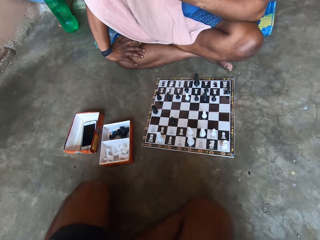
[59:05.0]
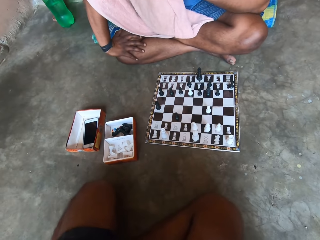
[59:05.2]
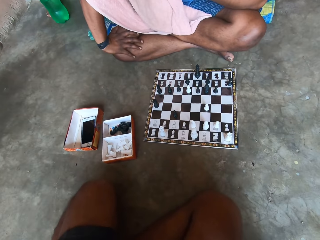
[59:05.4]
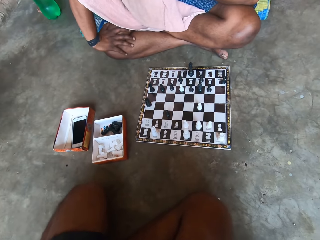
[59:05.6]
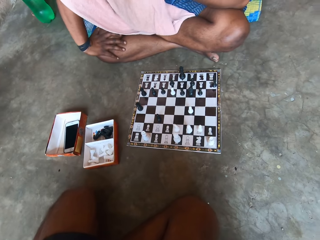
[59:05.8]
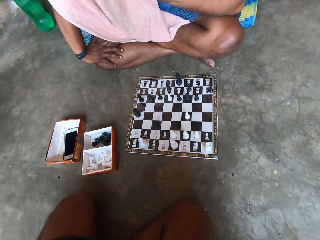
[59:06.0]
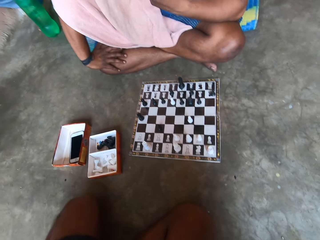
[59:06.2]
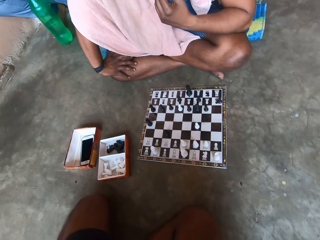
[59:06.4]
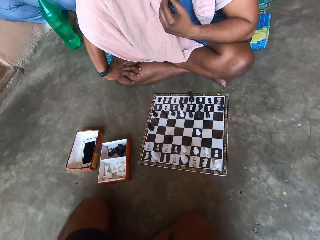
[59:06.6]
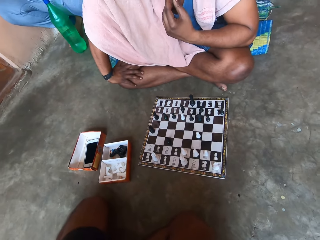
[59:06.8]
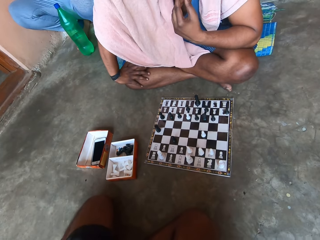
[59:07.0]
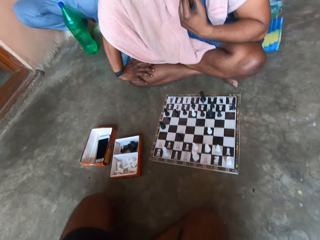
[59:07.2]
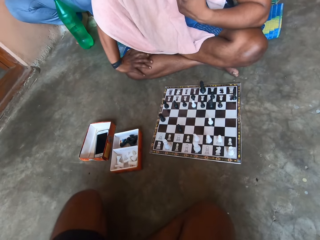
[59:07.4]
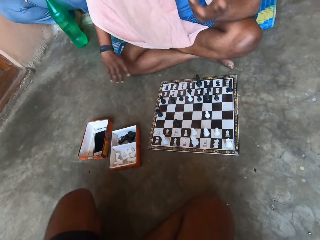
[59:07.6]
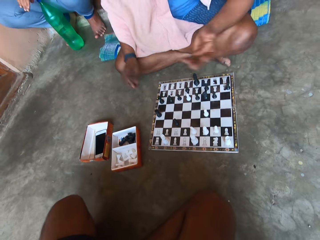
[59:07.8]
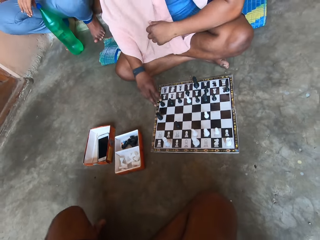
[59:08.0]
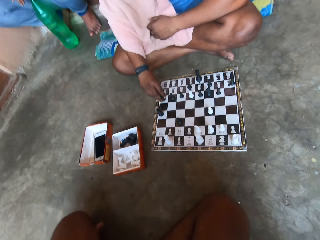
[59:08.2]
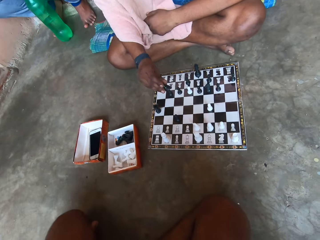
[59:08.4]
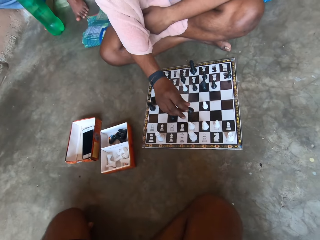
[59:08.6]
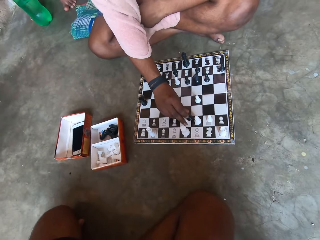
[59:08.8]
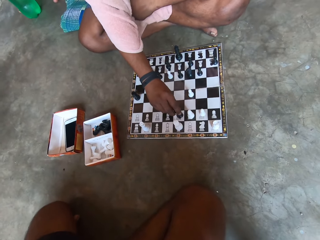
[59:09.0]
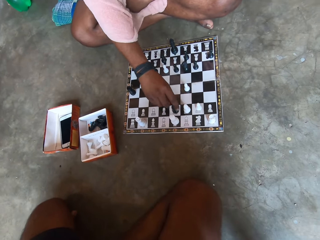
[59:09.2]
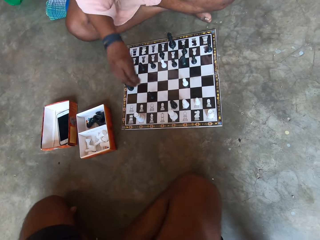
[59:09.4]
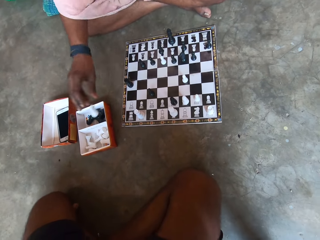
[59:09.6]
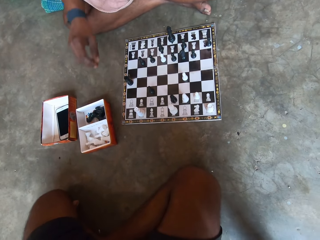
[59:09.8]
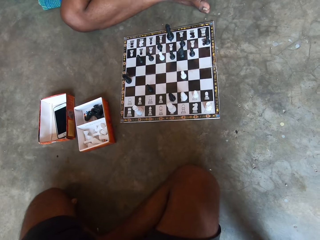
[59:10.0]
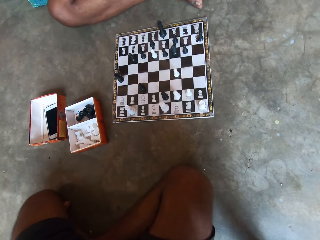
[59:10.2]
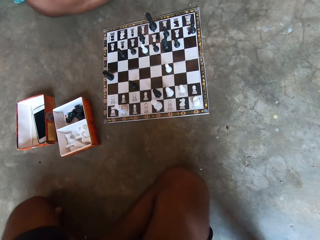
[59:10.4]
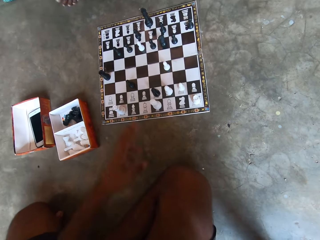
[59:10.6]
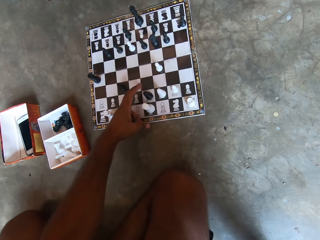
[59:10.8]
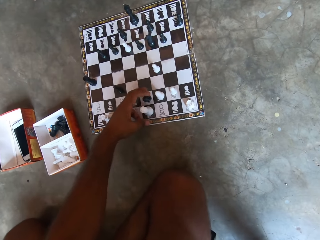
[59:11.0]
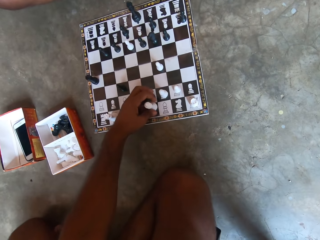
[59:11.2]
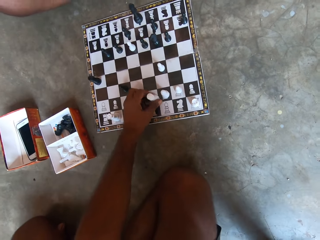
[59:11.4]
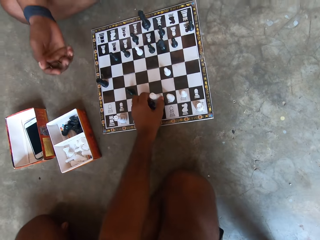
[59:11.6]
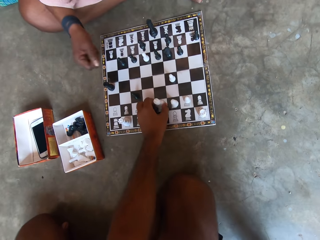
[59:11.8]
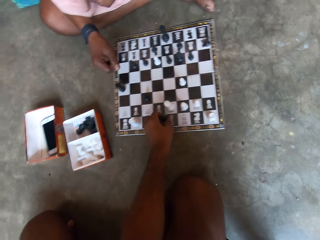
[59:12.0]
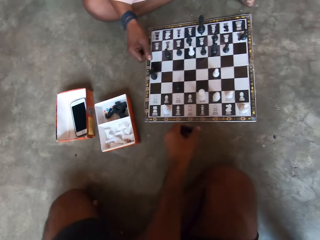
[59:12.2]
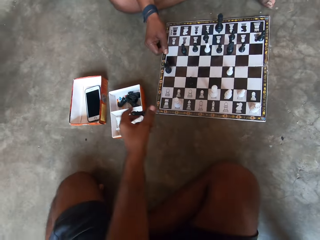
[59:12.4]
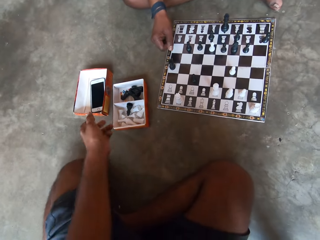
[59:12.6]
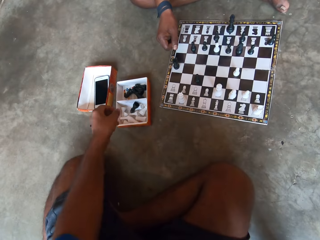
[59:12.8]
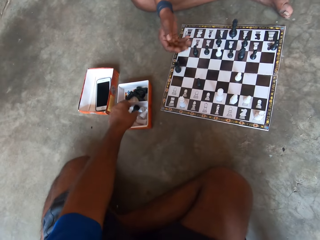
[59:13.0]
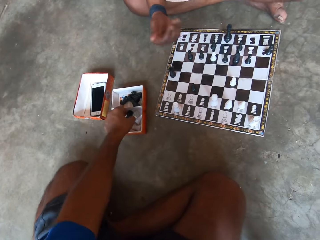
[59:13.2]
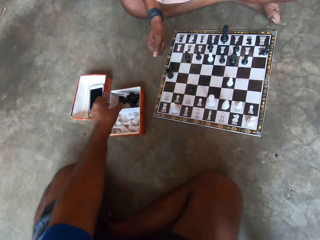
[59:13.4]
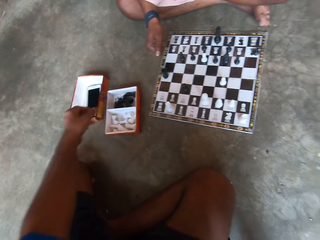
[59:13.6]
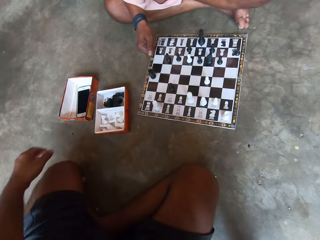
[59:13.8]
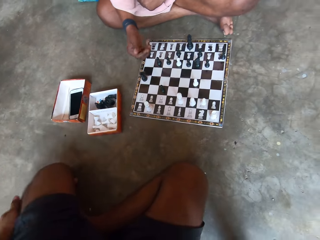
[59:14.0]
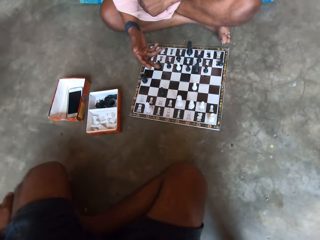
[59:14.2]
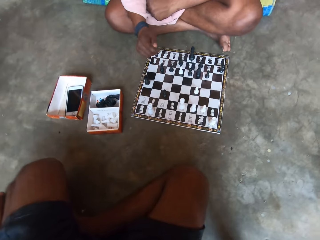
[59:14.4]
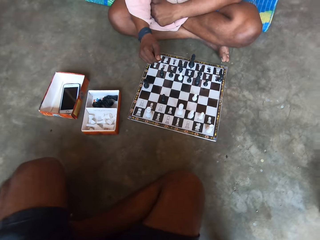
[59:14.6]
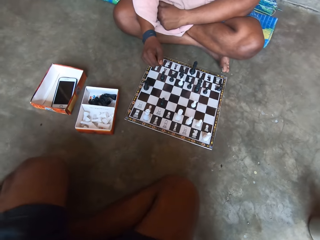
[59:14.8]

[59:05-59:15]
A man moves the chess. The man picks up a black chess piece from the chess board. The man drops the black chess piece on the chess board. The man picks up a white chess piece from the chess board. The man throws the white chess piece into the carton box on the floor. The man converses with the camera wearer. The camera wearer moves a white chess piece on the chess board. The man moves the hand. The camera wearer removes a black chess piece from the chess board. They throw the black chess piece into the carton box on the floor. They move the chess.

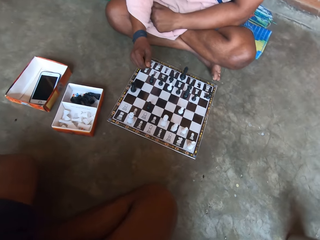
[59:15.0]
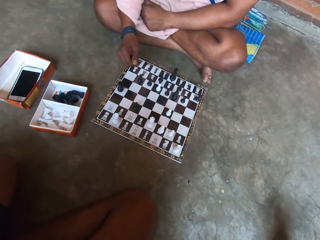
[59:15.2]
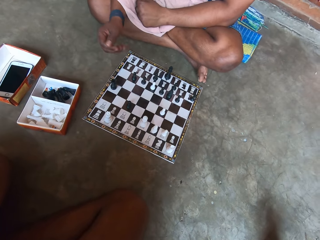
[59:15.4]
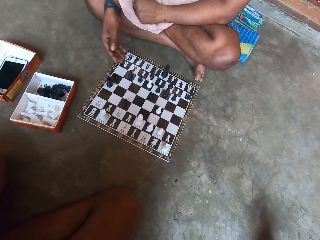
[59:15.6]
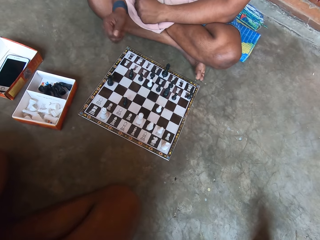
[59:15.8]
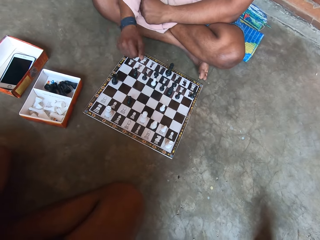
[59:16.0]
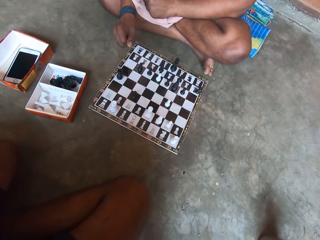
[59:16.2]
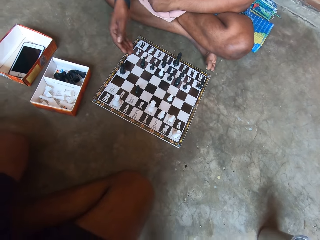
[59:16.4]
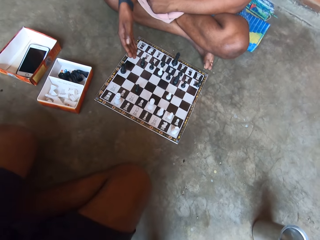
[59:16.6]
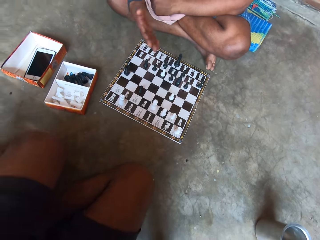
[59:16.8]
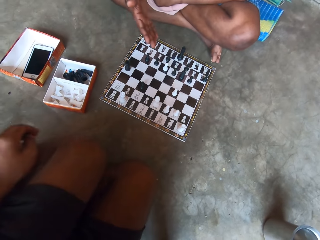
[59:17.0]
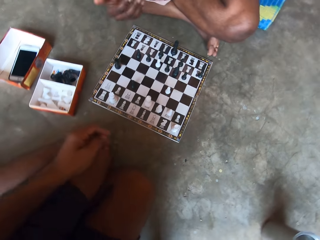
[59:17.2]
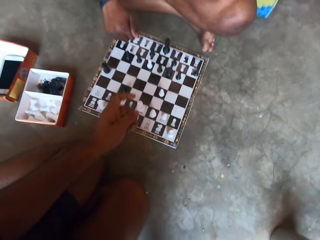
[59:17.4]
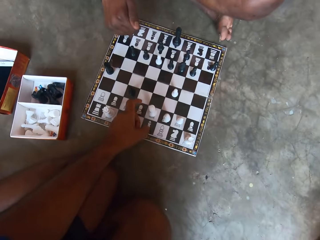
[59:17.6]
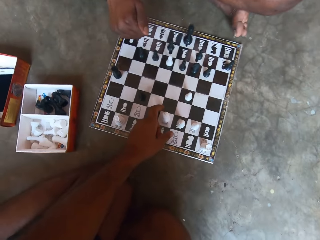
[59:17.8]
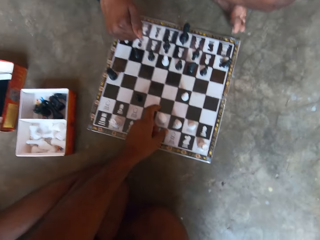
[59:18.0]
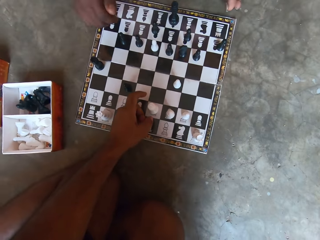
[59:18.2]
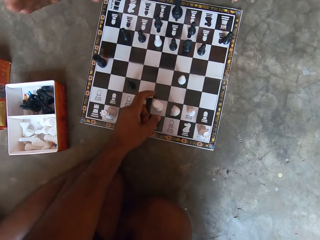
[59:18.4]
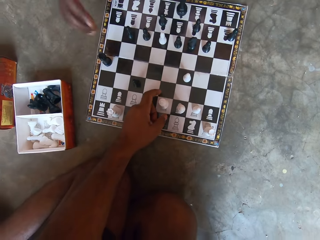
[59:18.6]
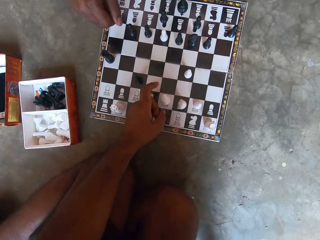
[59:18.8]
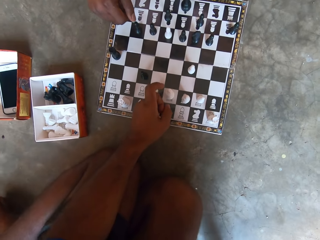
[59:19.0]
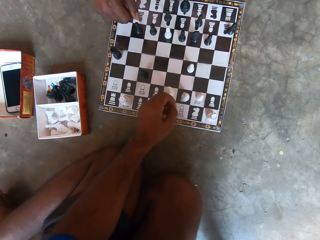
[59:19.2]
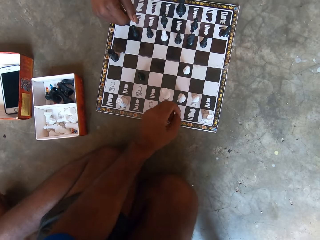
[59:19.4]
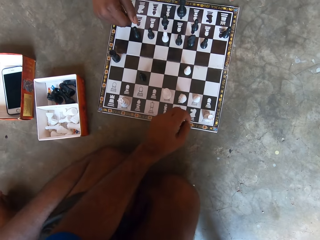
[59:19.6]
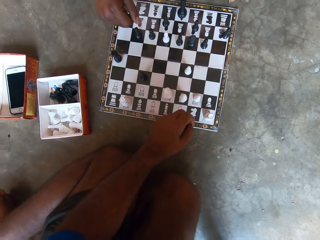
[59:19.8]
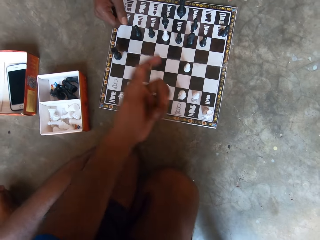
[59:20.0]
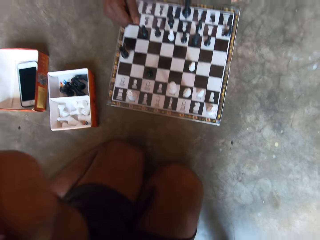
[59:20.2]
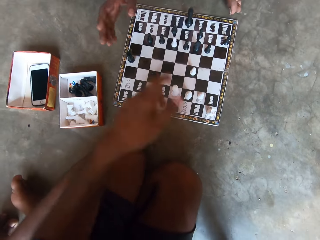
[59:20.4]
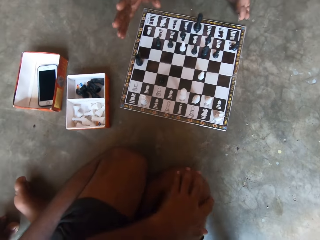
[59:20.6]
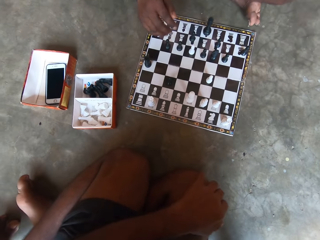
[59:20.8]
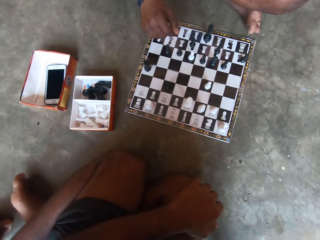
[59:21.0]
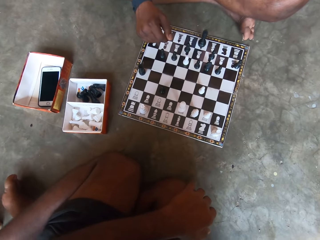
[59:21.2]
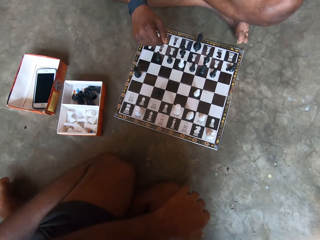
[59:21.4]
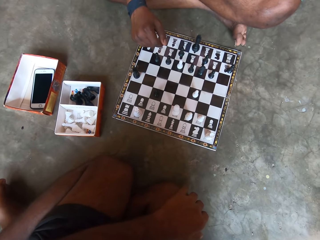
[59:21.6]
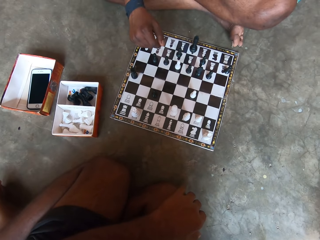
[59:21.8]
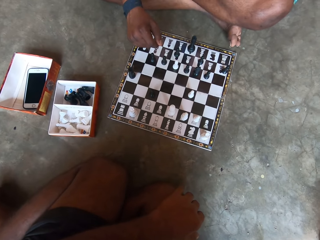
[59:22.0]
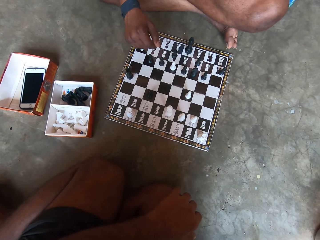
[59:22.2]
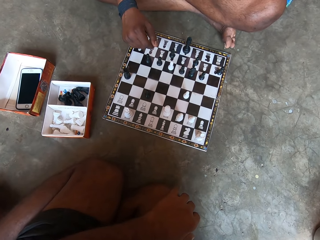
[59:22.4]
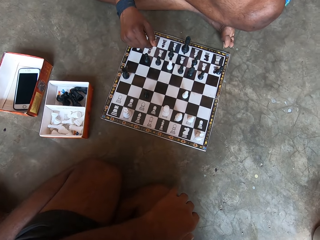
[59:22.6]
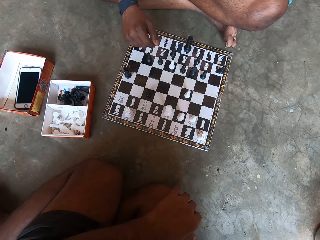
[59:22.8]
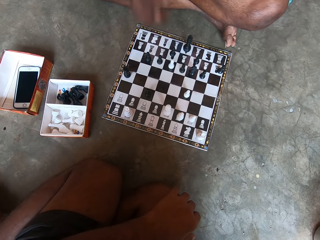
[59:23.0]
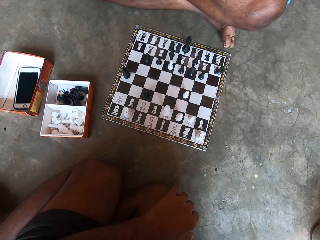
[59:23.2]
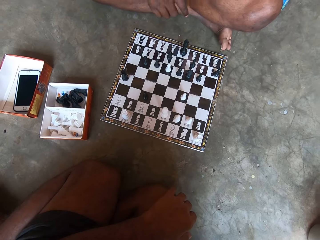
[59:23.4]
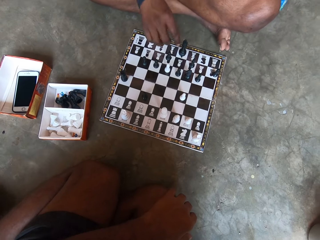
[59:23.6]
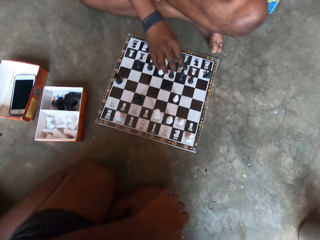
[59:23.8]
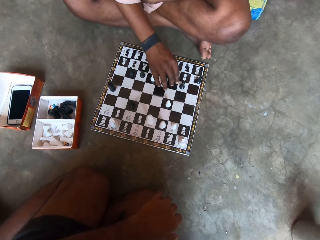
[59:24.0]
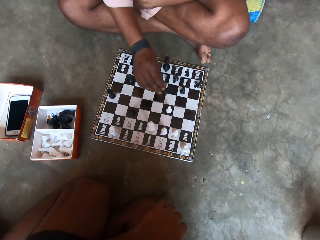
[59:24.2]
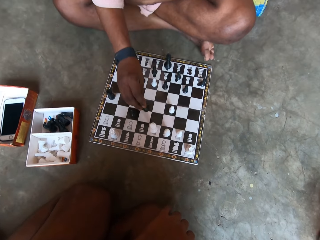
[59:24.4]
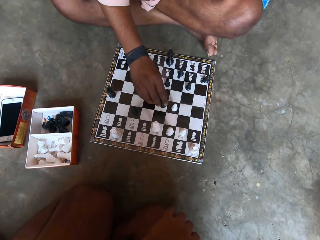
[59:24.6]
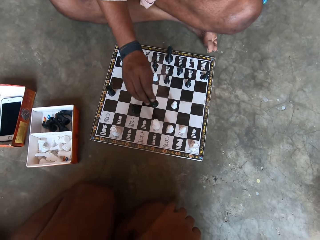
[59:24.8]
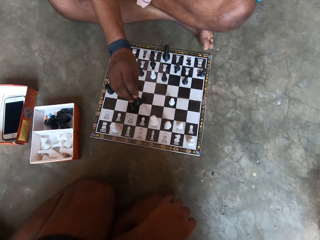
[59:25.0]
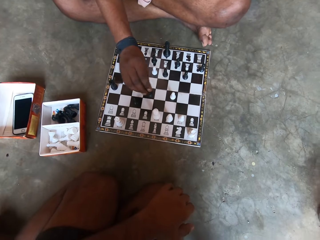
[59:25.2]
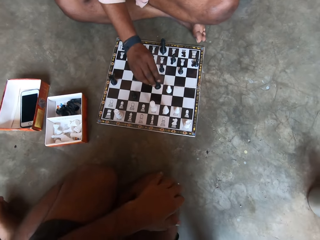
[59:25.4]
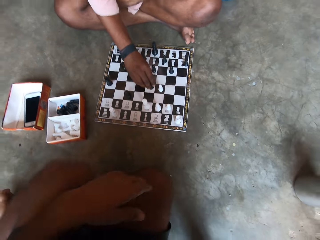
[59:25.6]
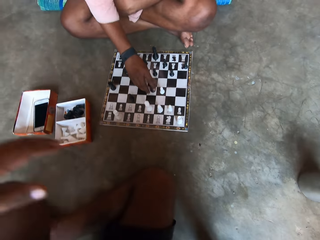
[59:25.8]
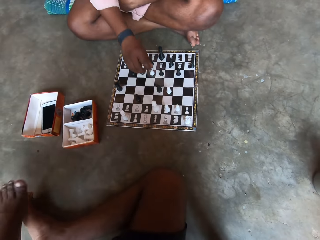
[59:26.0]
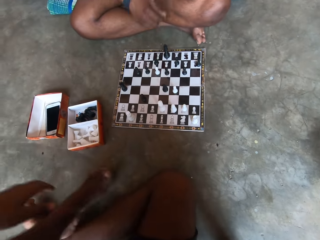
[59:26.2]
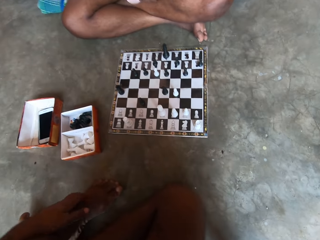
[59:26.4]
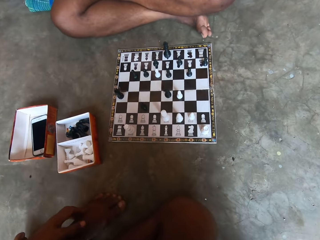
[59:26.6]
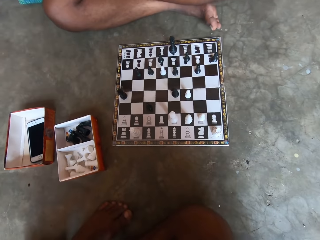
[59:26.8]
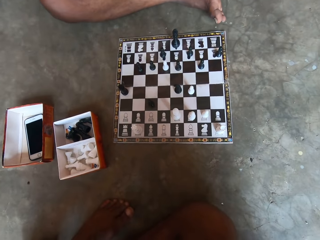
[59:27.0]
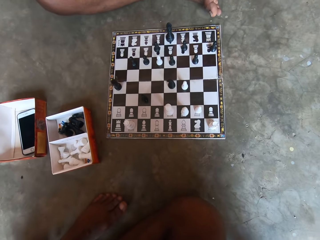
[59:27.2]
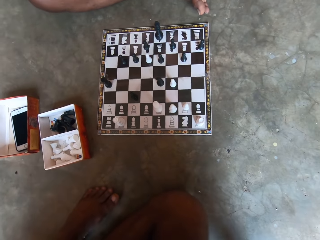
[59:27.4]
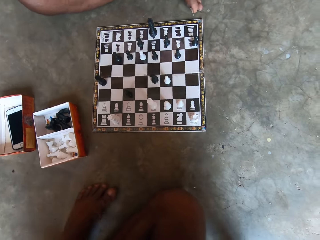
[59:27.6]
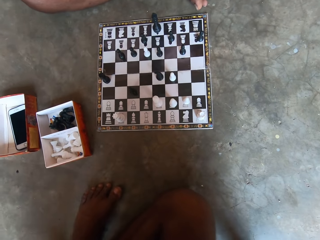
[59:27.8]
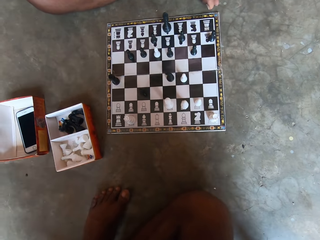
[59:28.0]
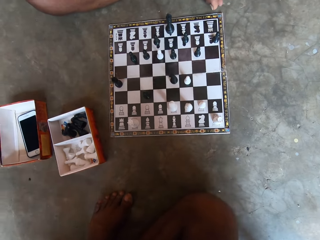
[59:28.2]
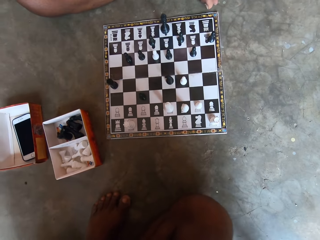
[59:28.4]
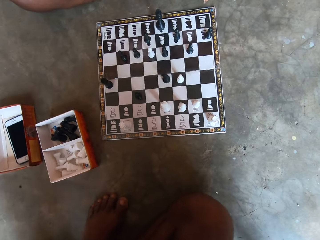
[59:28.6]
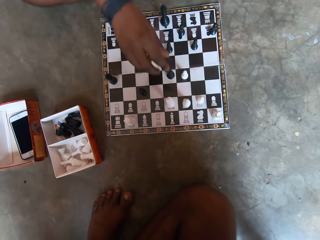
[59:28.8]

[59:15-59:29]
A man points at the chess board. The camera wearer moves the leg. He touches the chess board with his left hand. He converses with the man. He moves the leg. He raises his hands up. The man moves the hand. The camera wearer moves the leg. The man moves the hand. The man moves the chess. The man picks up a black chess piece from the chess board. The man drops the black chess piece on the chess board. The camera wearer moves the body. He touches the leg. He moves the leg.
